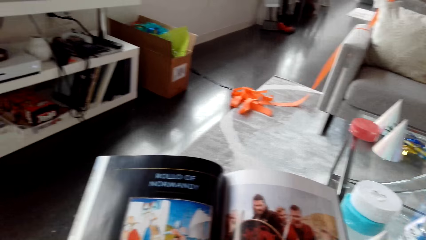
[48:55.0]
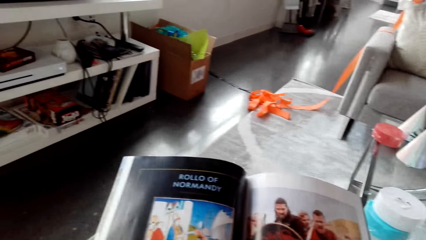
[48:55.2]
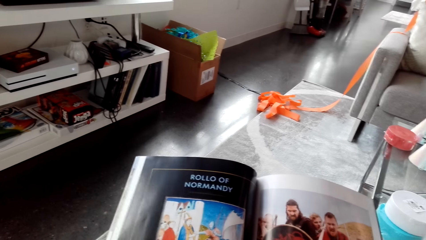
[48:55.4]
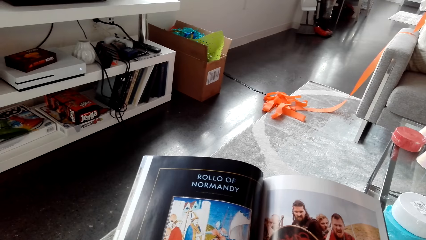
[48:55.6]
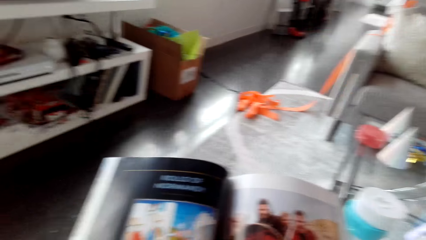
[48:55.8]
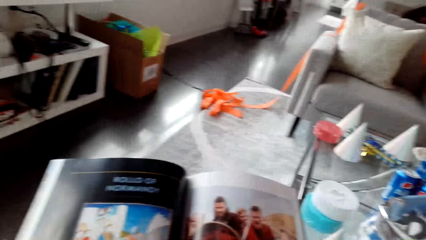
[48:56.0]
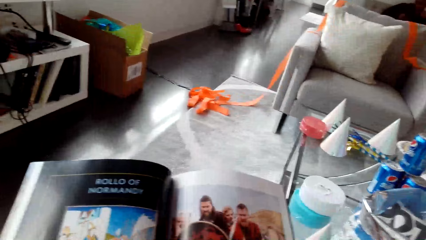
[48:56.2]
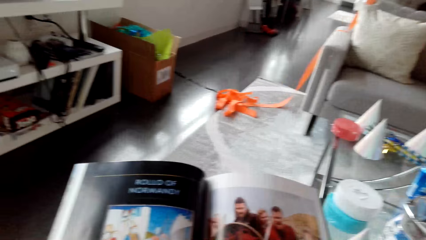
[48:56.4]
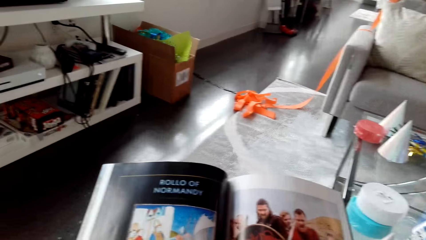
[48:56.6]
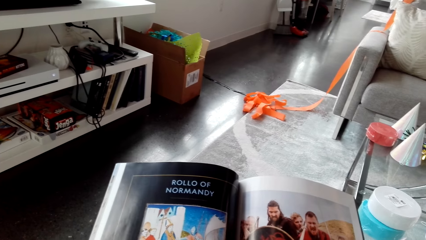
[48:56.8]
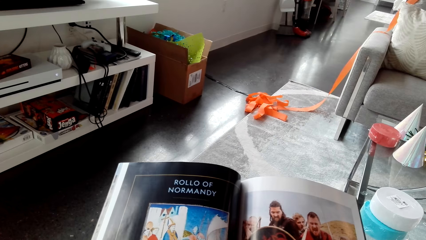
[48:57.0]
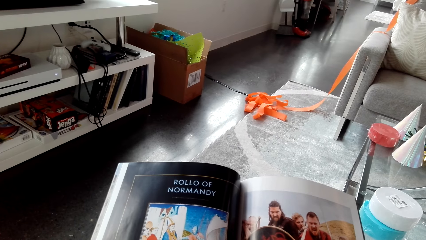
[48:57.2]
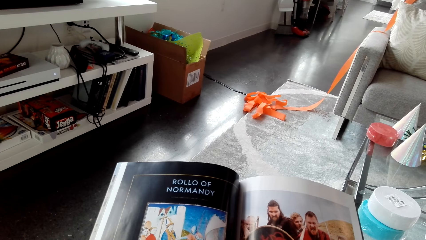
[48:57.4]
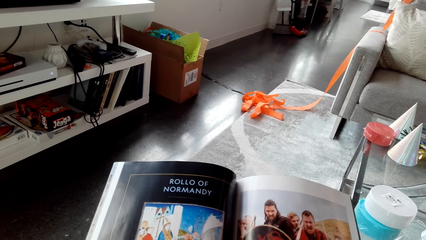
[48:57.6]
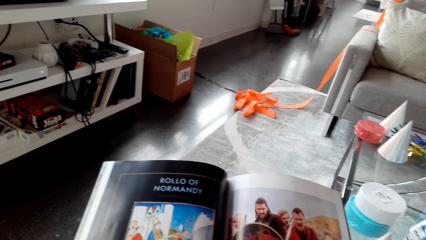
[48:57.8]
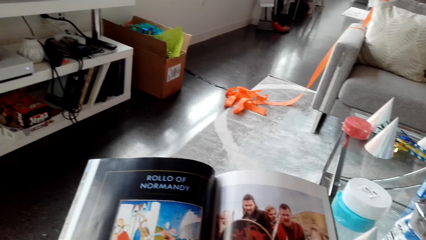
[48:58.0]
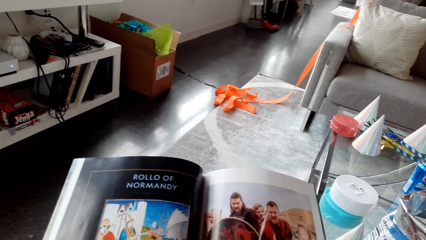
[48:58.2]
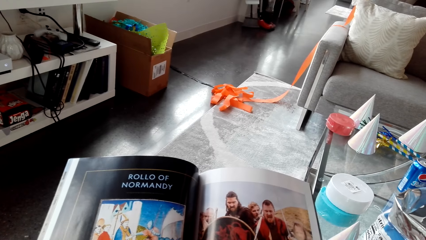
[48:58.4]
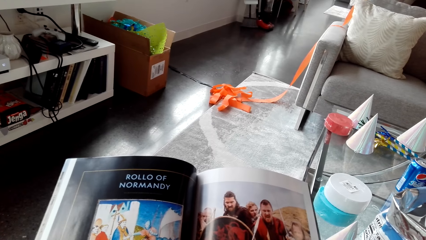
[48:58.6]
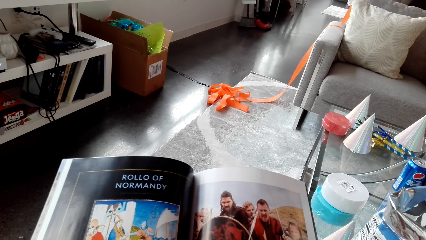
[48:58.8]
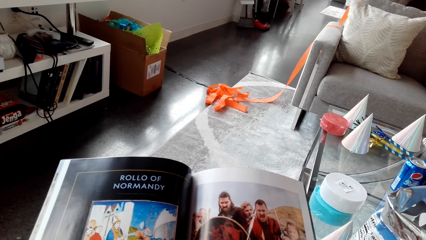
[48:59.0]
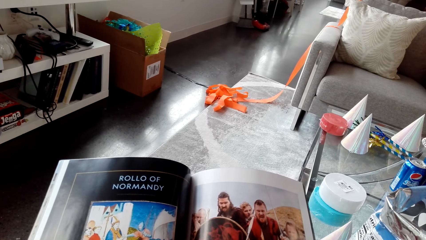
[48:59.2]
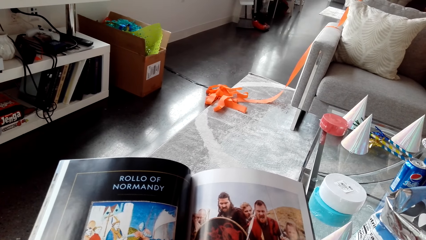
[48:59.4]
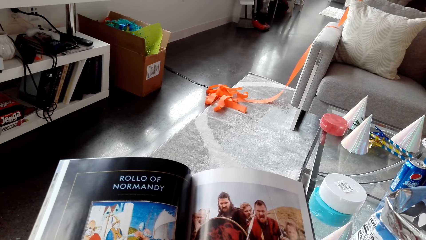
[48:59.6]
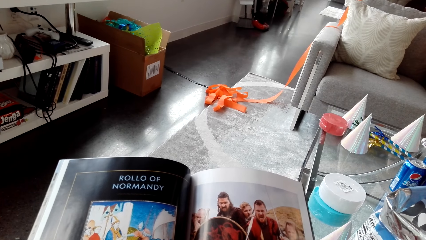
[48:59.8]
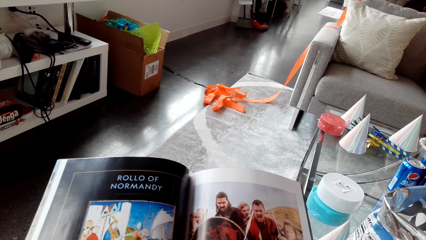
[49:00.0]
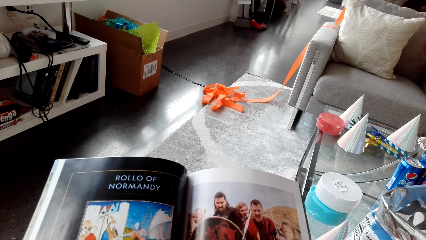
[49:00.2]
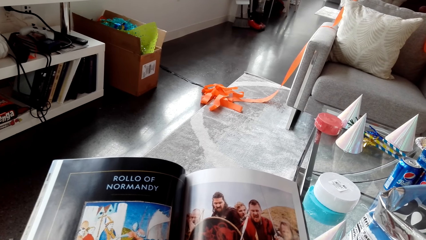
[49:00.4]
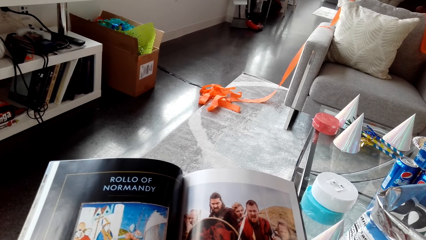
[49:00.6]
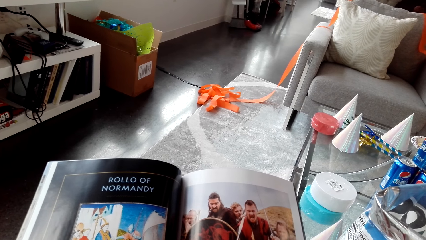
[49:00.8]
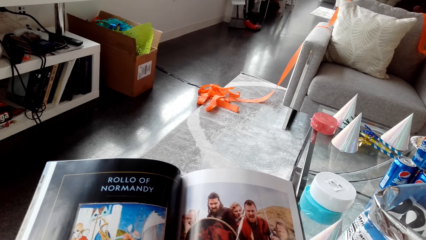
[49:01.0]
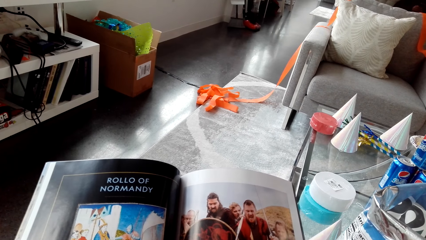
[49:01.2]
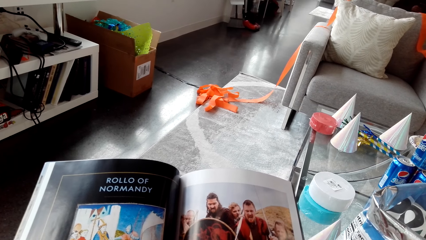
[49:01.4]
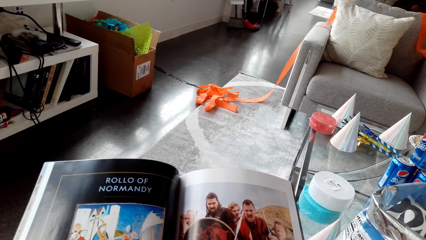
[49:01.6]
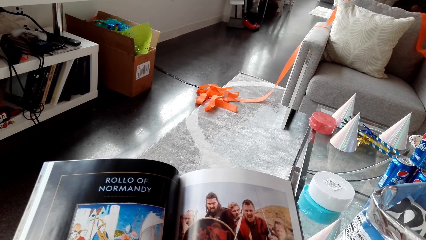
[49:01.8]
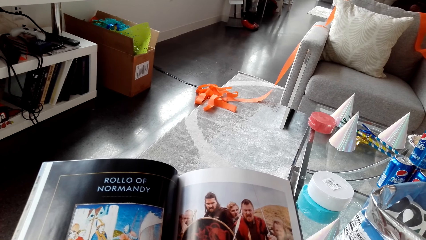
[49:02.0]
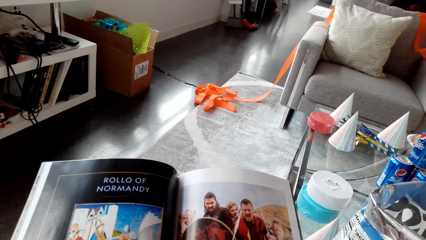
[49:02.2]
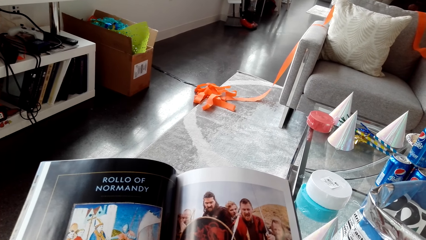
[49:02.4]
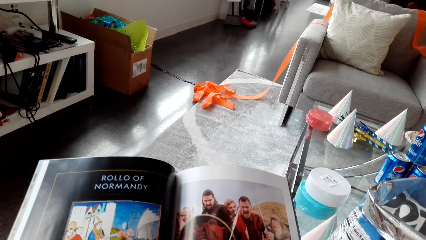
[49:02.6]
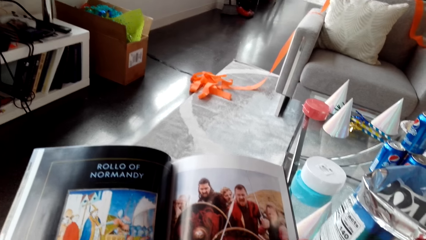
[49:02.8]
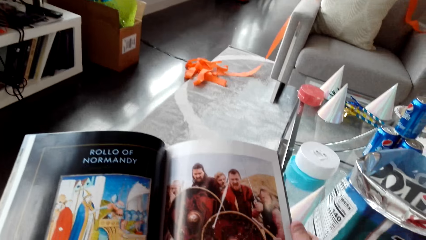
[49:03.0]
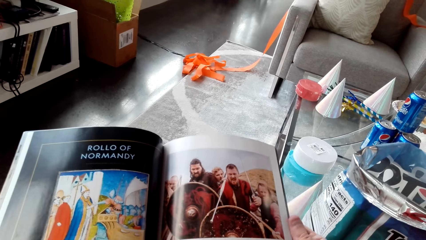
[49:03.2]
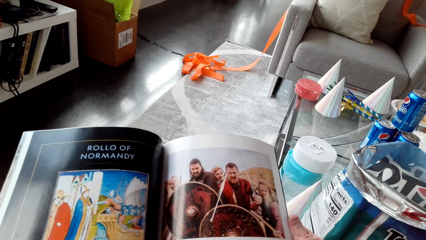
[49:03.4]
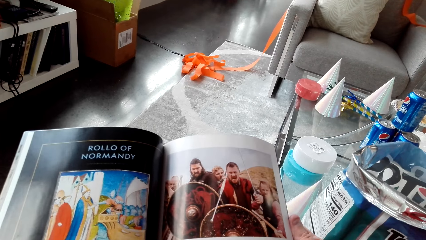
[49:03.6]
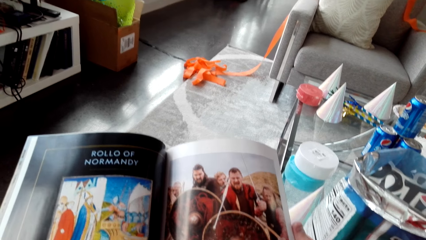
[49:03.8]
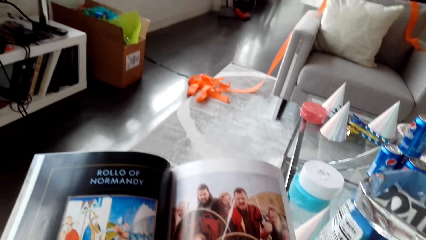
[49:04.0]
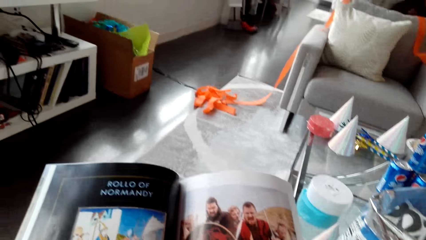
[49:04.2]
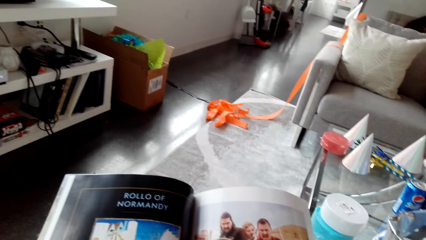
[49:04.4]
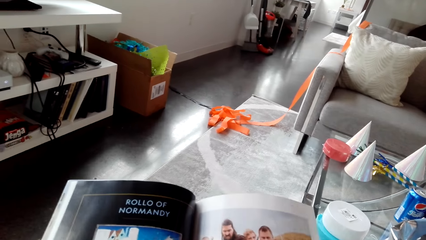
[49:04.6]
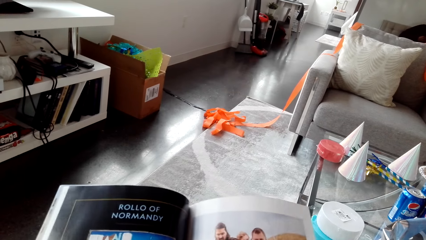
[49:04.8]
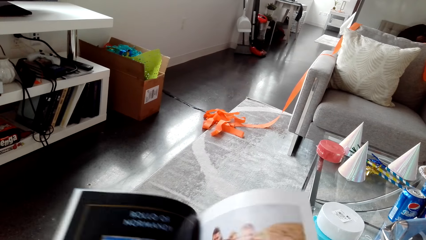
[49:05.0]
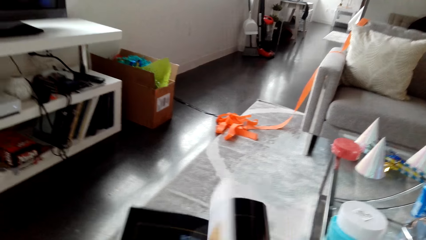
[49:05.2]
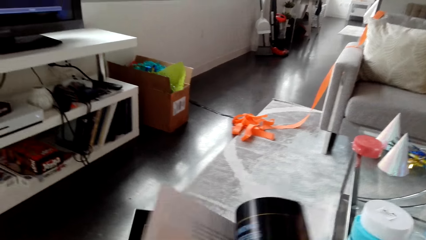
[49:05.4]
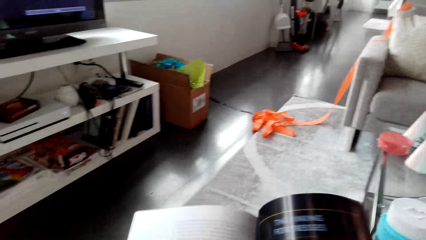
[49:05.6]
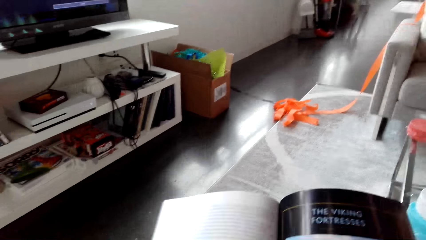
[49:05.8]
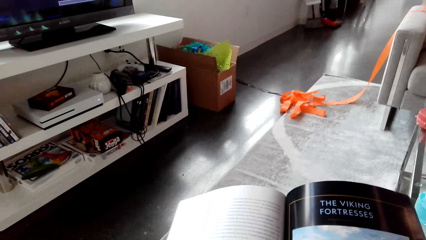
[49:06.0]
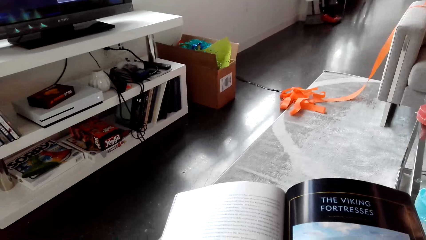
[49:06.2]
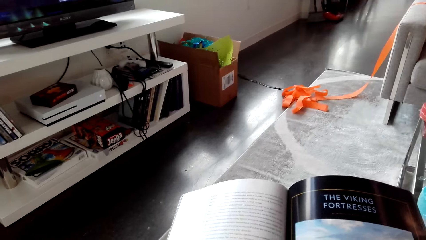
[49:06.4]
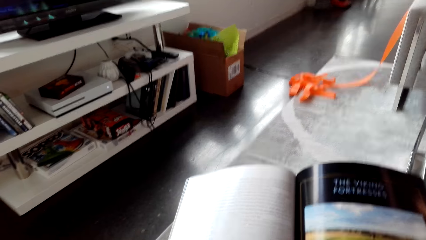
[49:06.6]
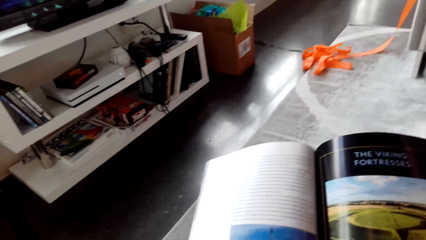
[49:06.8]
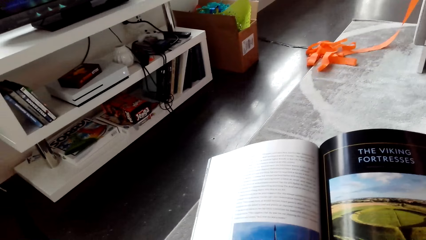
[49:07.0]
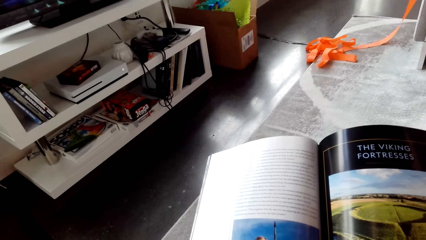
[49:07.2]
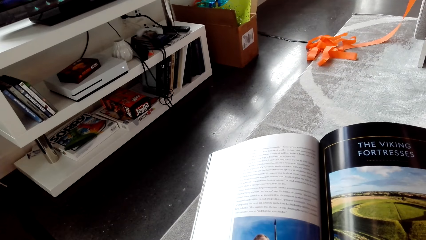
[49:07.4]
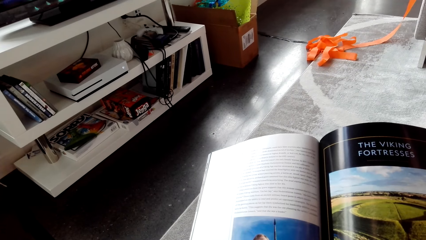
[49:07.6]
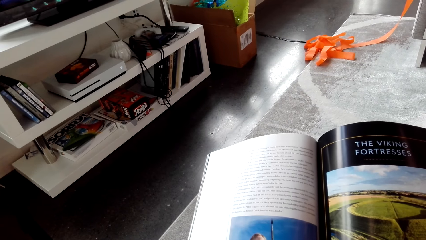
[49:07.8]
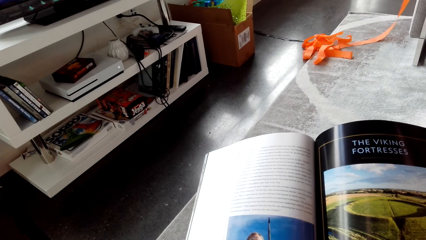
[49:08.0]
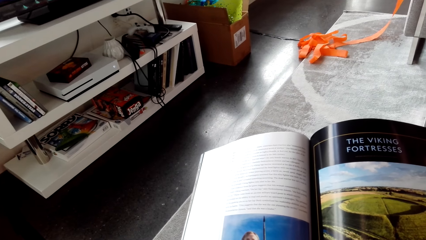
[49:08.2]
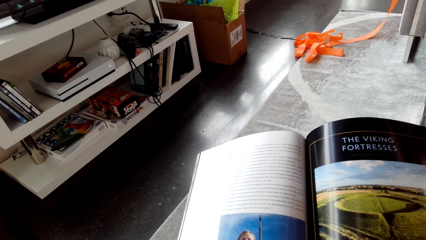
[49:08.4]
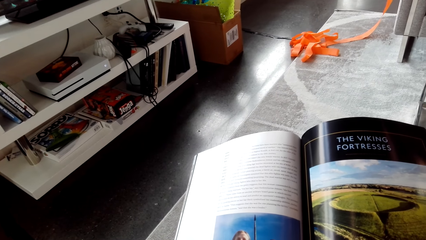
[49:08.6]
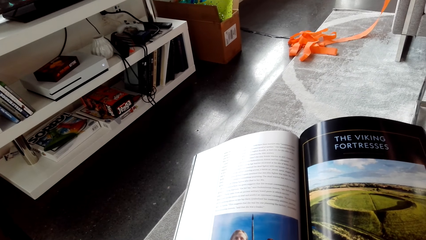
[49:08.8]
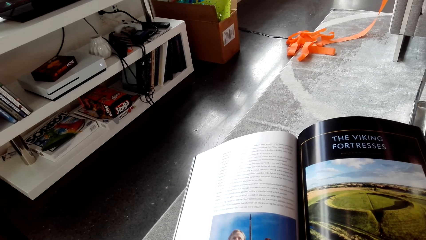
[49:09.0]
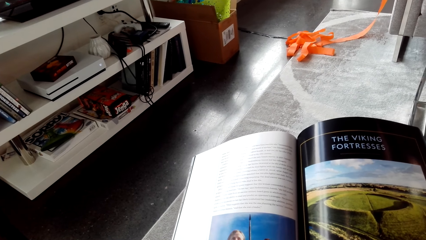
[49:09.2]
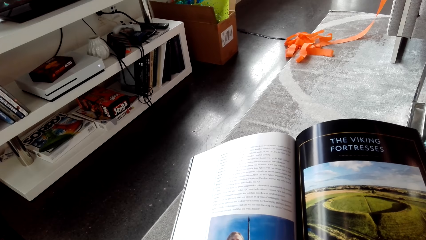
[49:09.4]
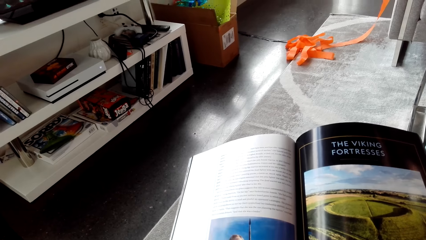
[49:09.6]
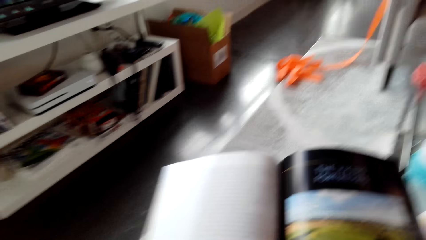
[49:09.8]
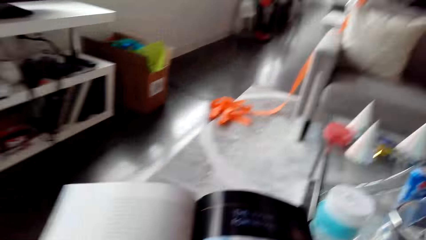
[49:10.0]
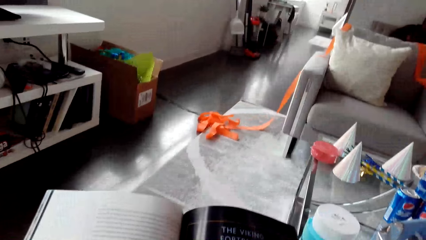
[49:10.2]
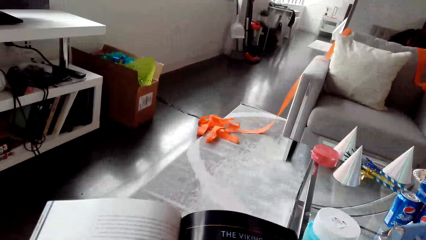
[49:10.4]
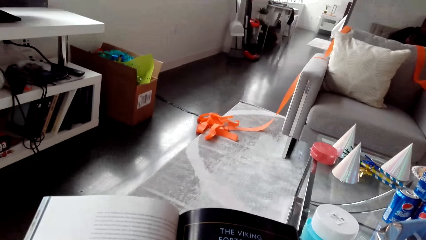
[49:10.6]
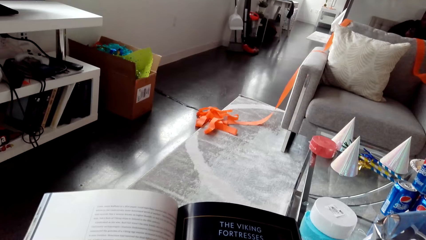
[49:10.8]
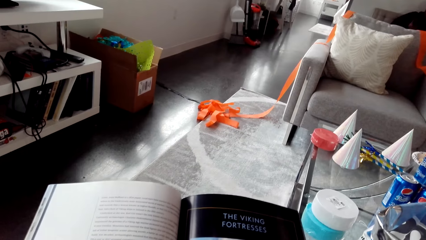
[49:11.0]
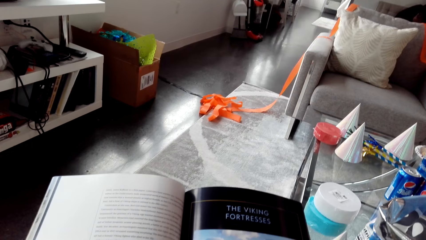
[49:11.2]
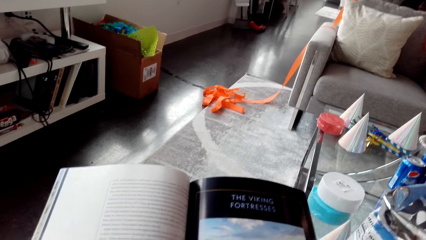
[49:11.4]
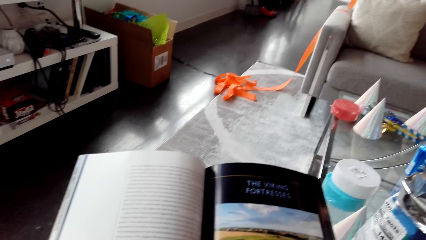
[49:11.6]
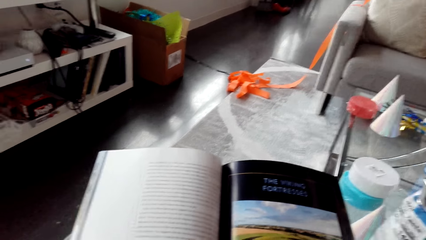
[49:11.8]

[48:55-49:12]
The camera wearer opens a page. They read the magazine.
